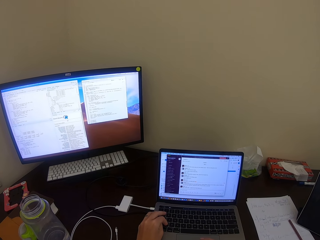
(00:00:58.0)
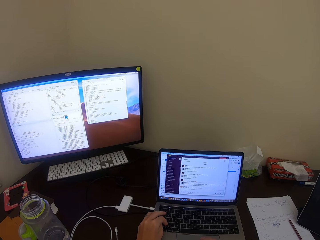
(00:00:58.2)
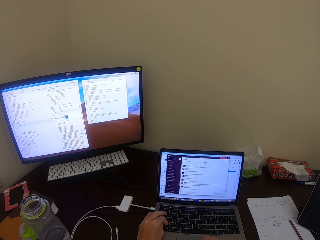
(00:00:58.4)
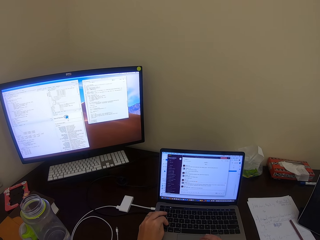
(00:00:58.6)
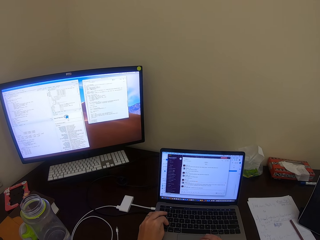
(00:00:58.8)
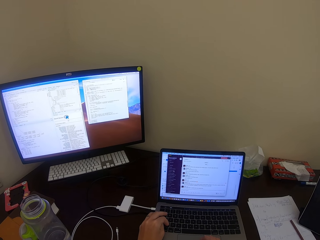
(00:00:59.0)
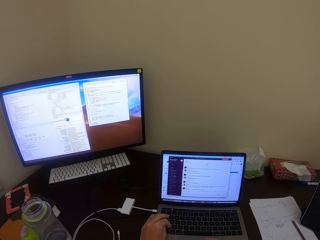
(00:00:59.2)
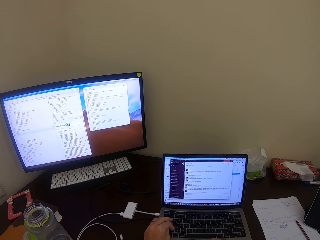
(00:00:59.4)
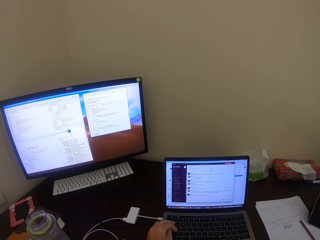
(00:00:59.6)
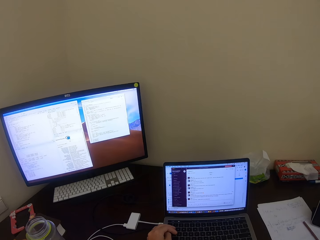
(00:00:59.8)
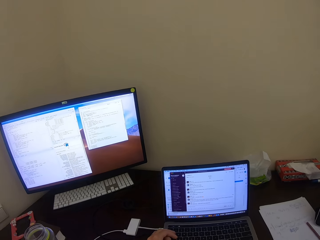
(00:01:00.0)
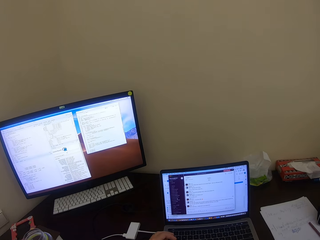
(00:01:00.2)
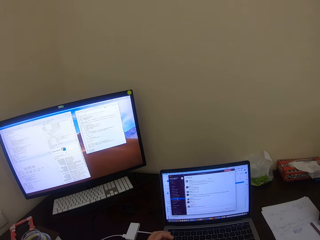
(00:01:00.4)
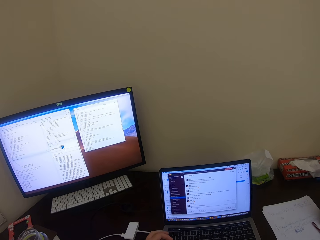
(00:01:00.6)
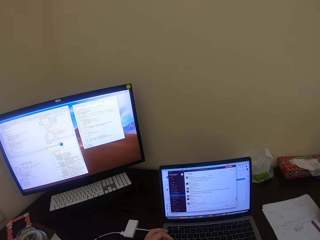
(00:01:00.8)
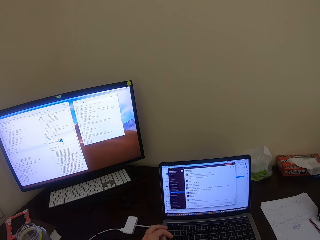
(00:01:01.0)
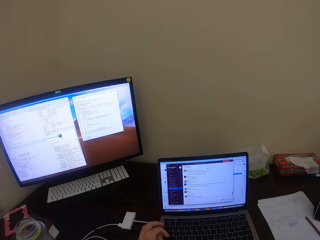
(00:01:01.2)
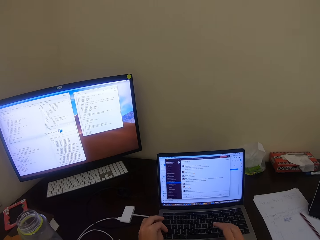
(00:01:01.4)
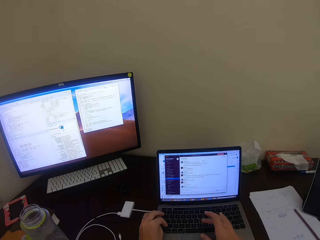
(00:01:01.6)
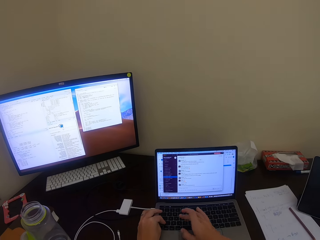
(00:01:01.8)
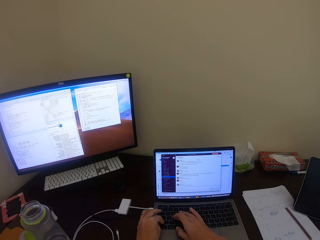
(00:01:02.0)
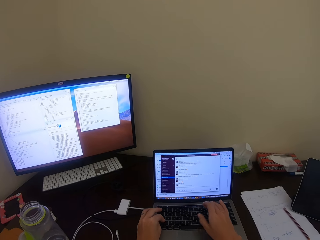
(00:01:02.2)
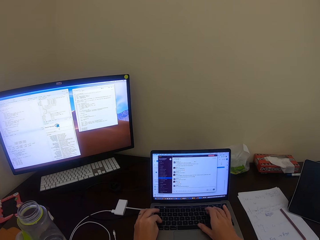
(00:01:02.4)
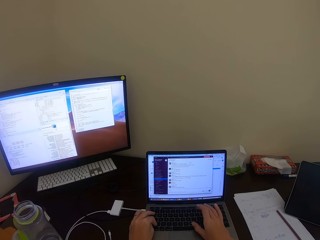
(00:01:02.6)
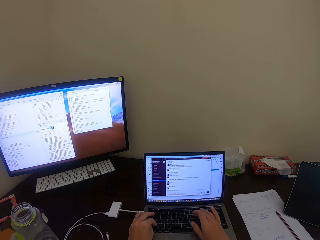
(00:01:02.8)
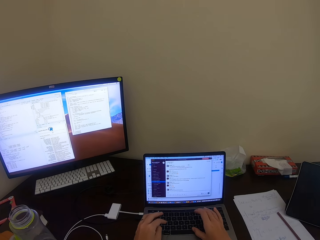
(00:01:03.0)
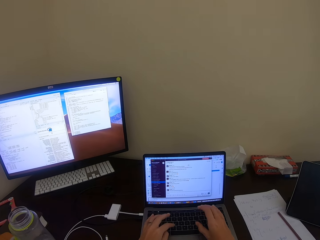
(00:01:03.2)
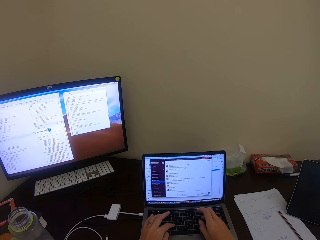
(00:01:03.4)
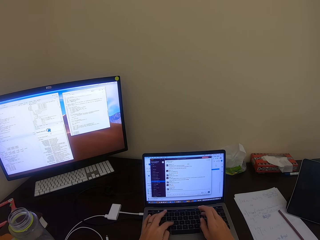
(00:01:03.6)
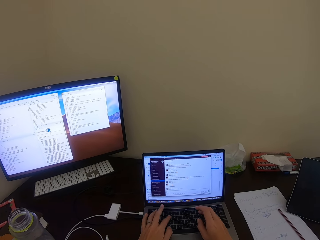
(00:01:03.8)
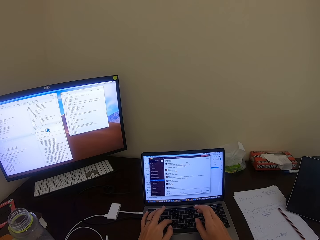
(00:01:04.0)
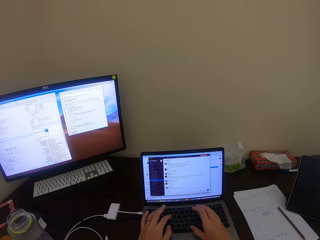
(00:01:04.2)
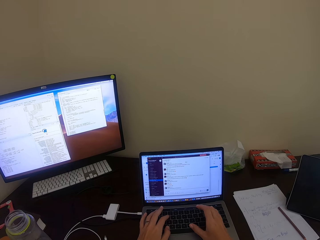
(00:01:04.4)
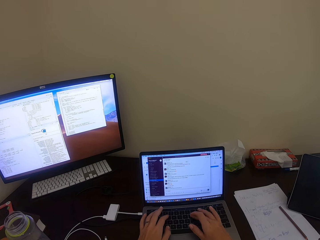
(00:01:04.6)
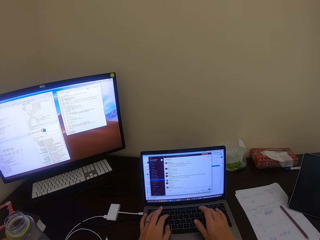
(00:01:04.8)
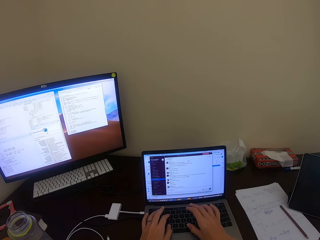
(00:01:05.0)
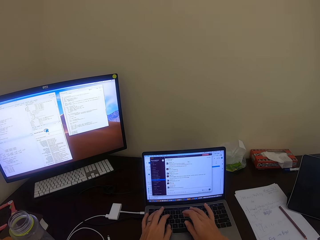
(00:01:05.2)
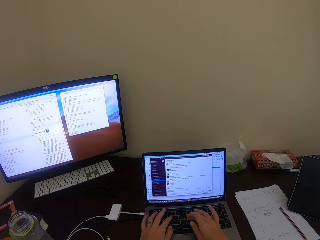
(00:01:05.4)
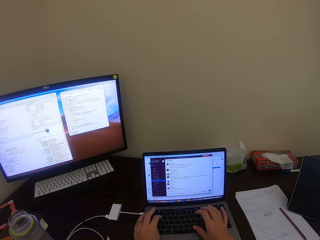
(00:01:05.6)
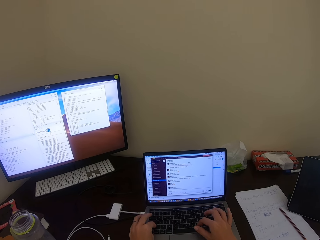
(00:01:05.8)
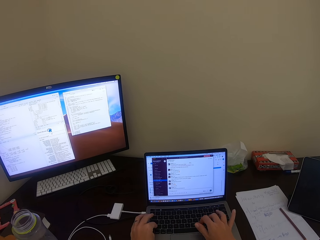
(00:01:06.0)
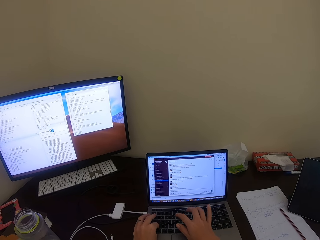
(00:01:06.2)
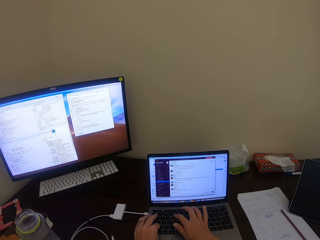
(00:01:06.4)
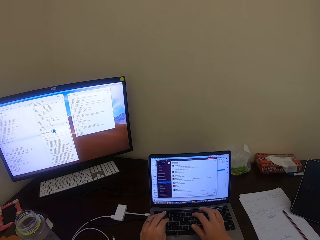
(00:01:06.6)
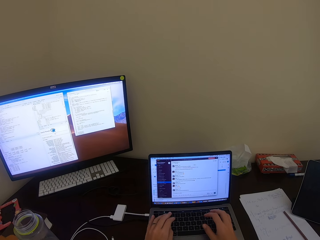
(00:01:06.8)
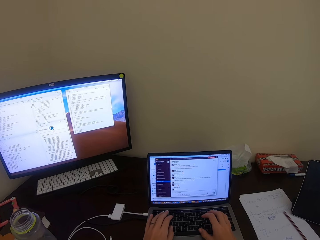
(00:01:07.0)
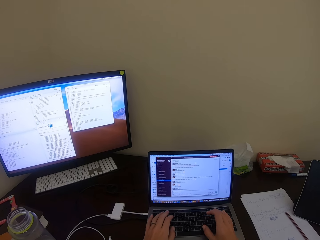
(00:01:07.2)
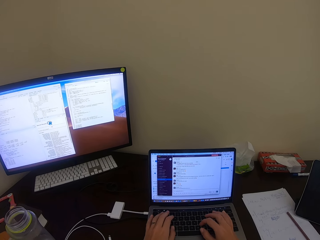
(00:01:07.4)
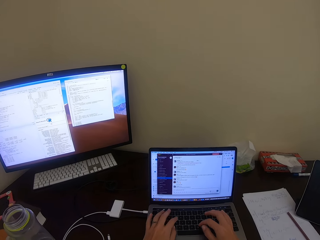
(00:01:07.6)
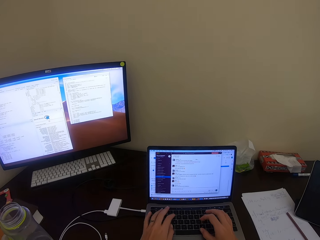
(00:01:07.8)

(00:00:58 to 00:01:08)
The camera wearer stares at the laptop. They touch the laptop.

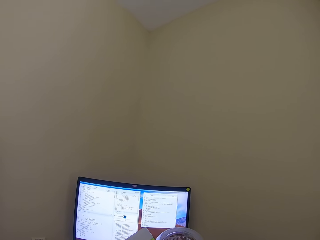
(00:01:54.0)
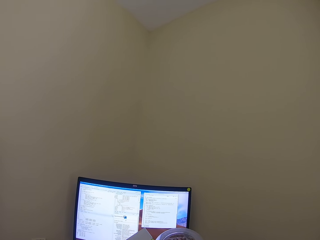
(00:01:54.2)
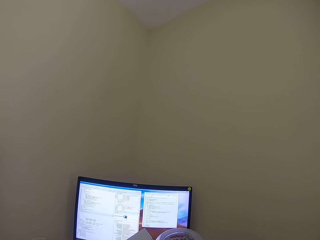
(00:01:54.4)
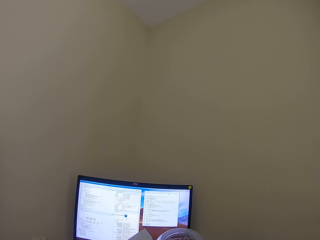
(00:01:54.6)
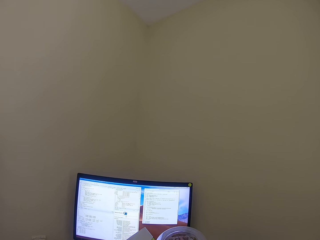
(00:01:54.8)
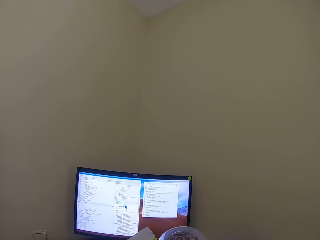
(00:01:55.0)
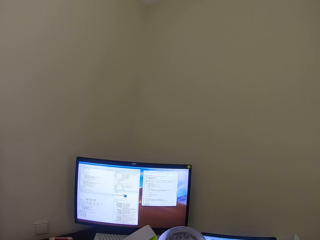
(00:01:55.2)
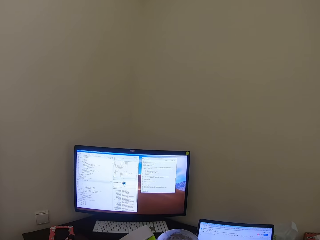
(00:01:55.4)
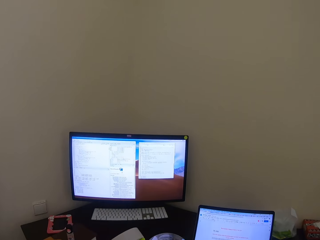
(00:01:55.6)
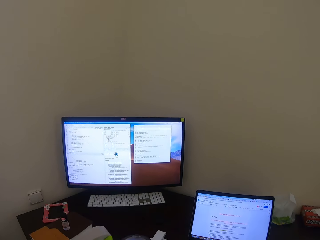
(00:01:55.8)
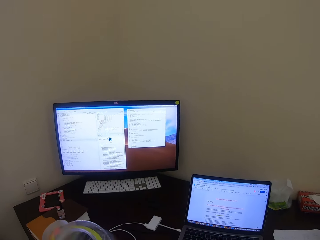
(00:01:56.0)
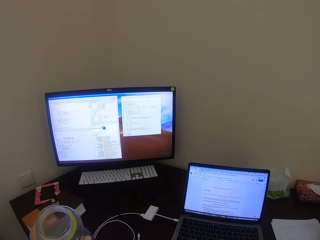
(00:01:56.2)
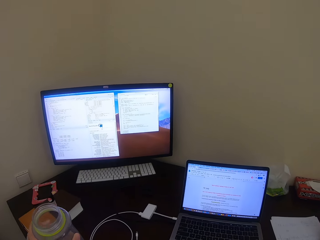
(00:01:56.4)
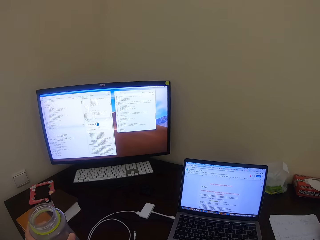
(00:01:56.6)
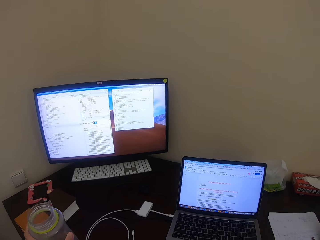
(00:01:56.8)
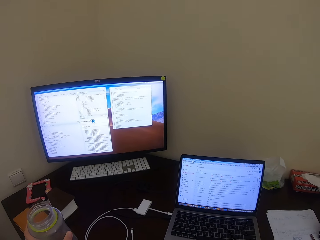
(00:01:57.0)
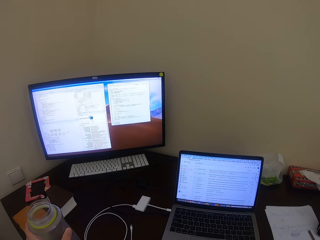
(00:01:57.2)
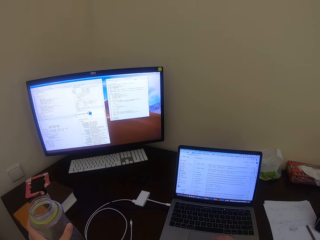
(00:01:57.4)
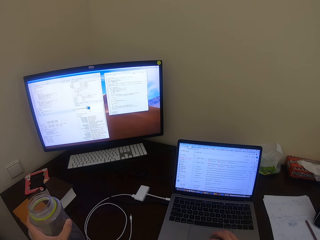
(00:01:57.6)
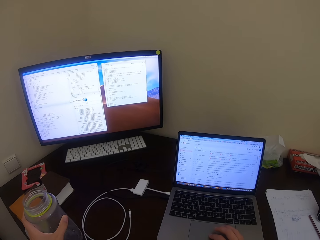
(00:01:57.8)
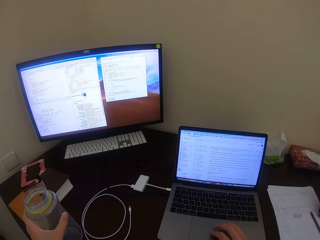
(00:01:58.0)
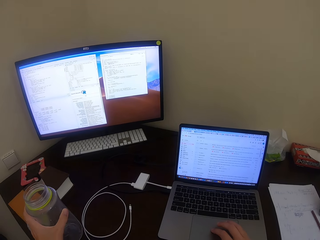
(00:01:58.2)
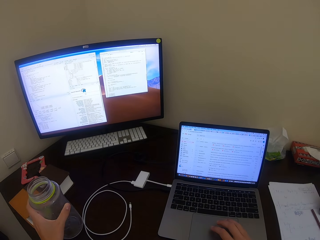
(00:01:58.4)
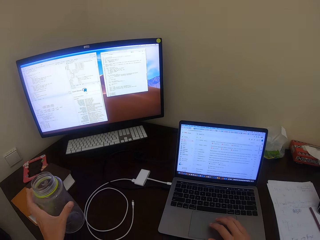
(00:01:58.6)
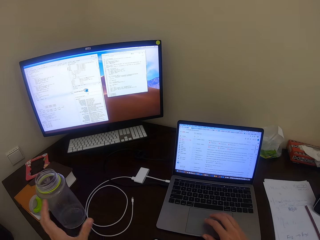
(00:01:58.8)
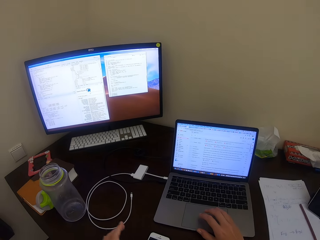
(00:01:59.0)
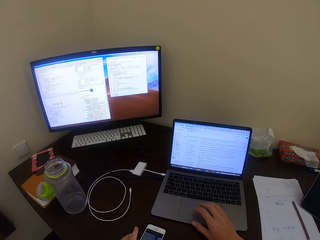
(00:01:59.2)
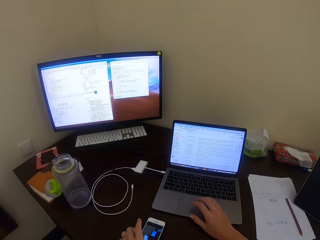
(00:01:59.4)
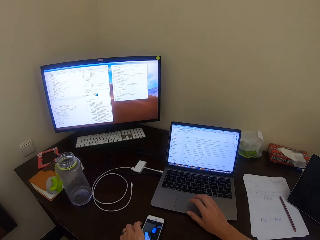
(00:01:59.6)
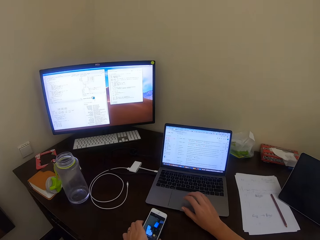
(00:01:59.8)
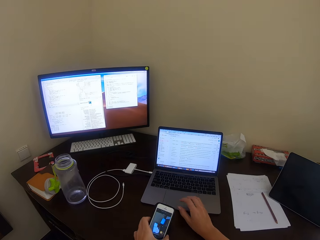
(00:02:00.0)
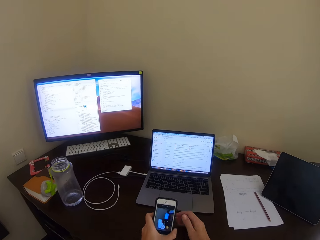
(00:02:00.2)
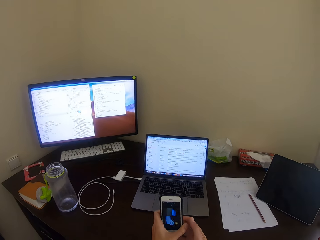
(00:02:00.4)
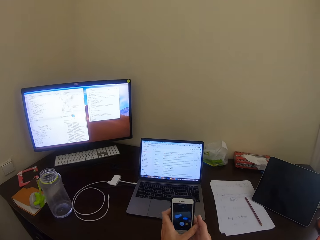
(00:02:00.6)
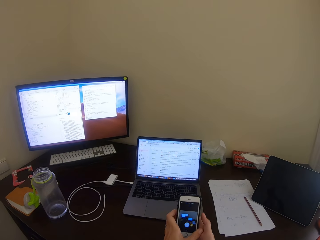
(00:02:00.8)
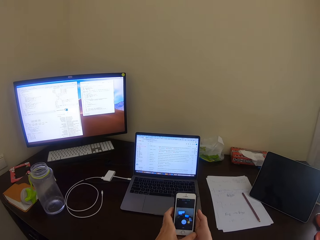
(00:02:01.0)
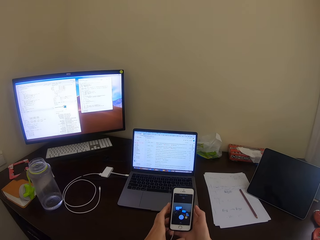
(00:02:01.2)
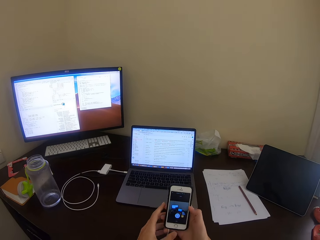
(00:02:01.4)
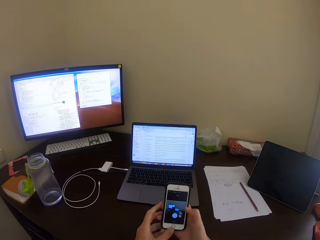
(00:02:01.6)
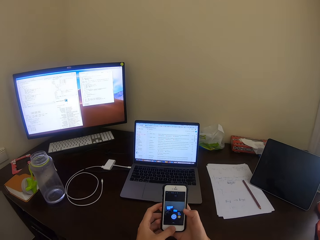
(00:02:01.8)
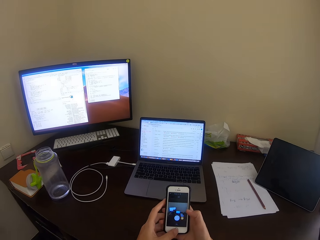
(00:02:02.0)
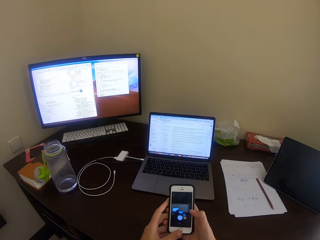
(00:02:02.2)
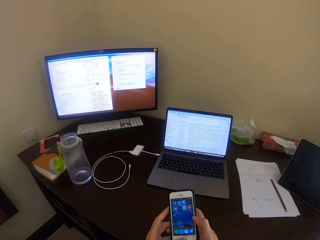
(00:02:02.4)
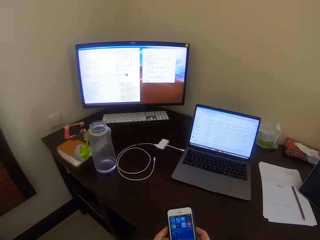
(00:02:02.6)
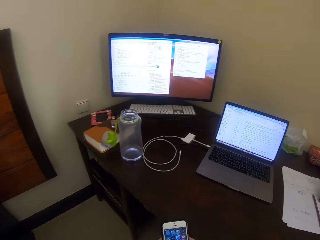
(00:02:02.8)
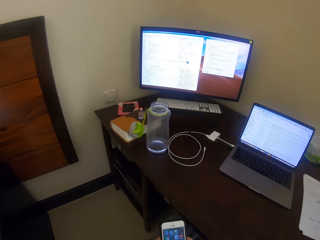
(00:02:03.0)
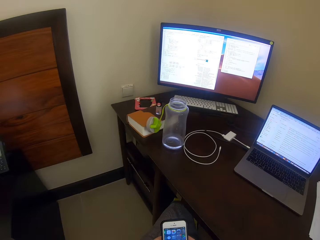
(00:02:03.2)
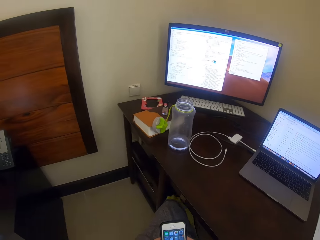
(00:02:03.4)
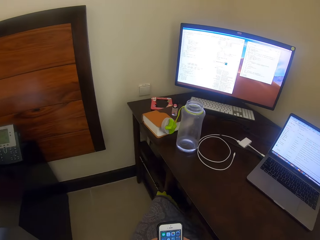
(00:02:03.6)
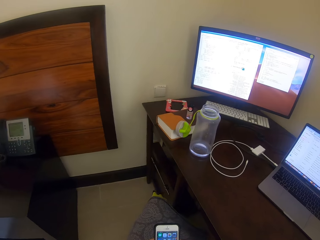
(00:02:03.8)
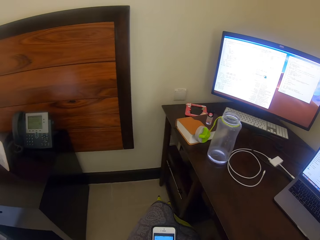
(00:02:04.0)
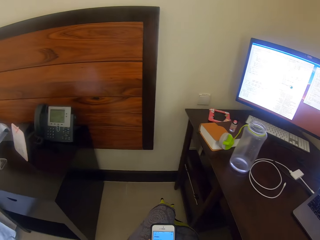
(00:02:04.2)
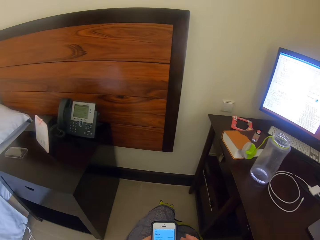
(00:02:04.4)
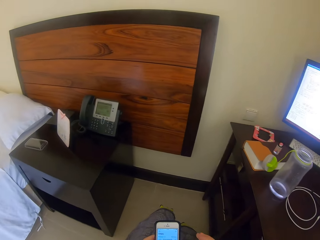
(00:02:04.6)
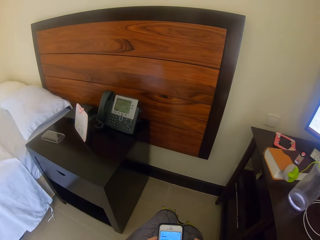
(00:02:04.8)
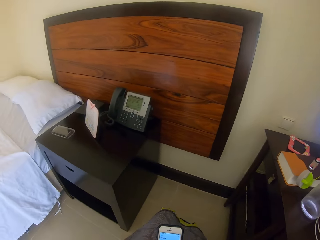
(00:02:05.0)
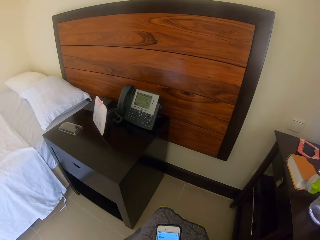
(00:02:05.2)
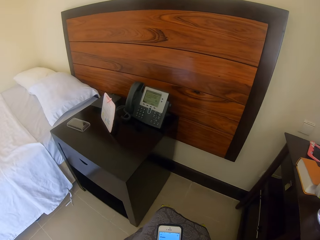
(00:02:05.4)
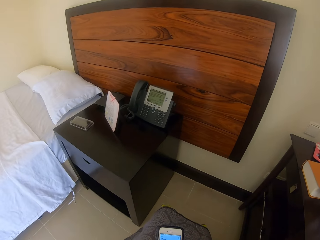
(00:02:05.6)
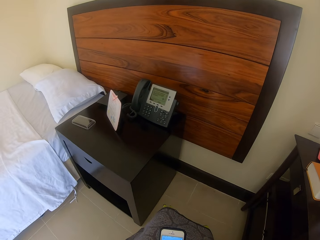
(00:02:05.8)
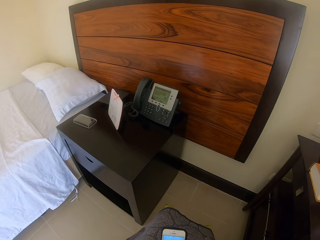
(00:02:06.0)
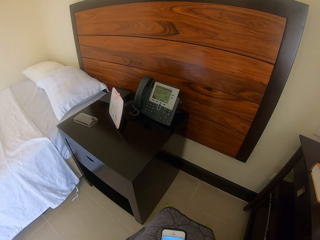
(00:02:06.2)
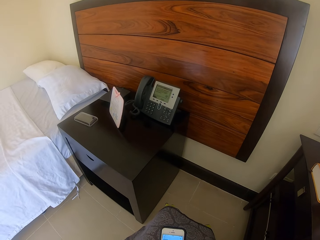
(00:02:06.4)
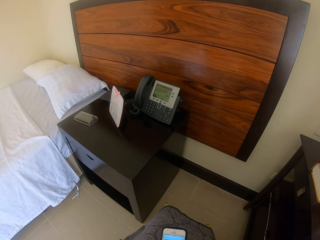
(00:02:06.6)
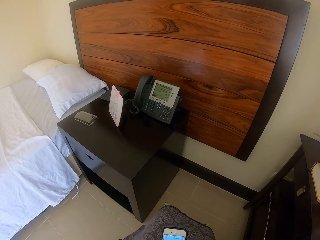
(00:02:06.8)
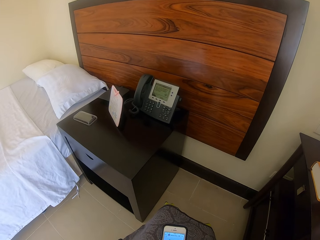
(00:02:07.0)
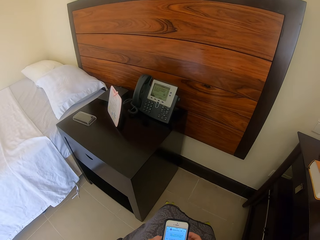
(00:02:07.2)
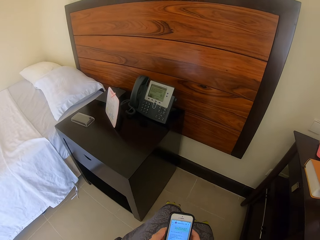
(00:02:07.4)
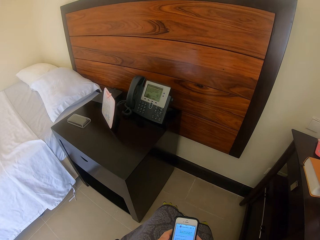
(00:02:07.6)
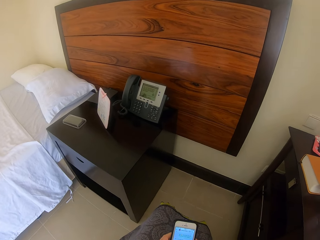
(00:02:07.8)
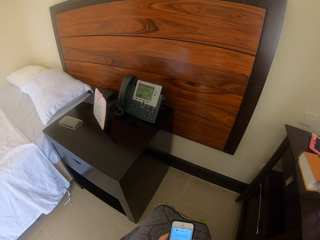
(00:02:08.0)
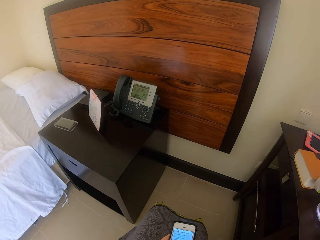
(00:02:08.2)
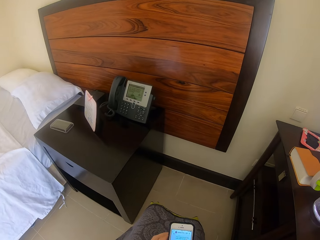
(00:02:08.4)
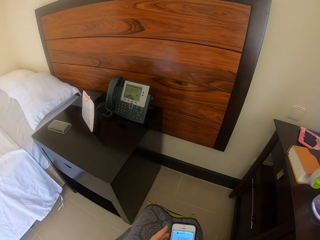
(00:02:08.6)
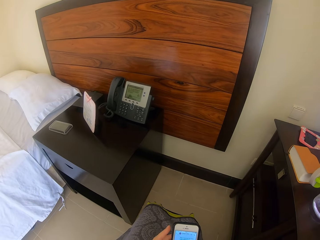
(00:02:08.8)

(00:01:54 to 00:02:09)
The camera wearer drops the glass of water on the desk. They swing the left hand. They pick the mobile phone from the desk. They touch the mobile phone. They dial the phone.
